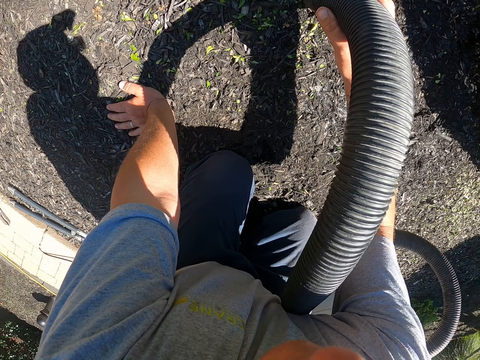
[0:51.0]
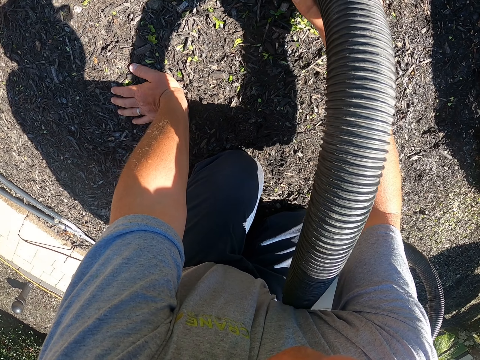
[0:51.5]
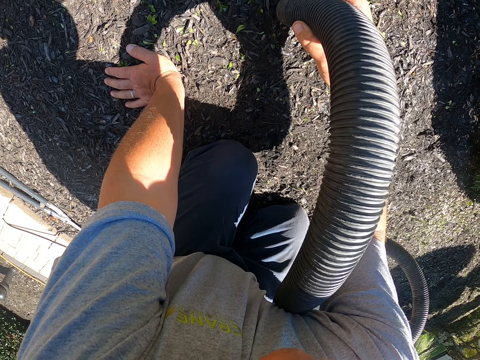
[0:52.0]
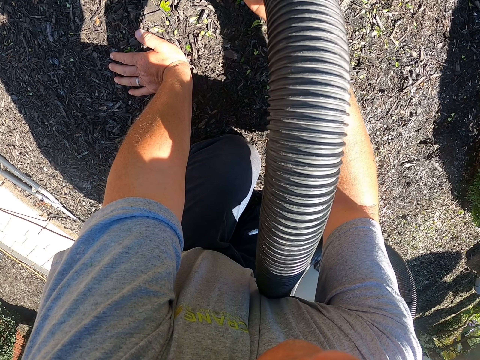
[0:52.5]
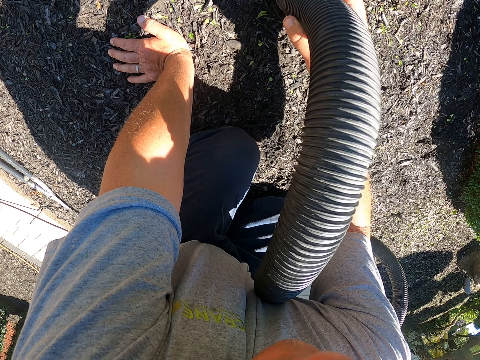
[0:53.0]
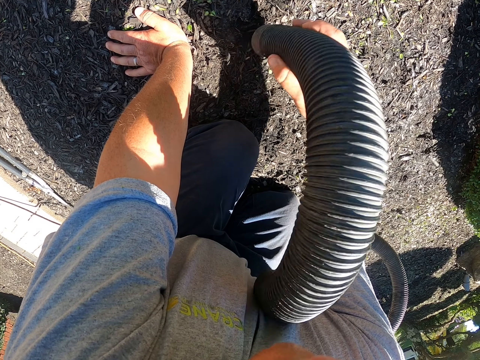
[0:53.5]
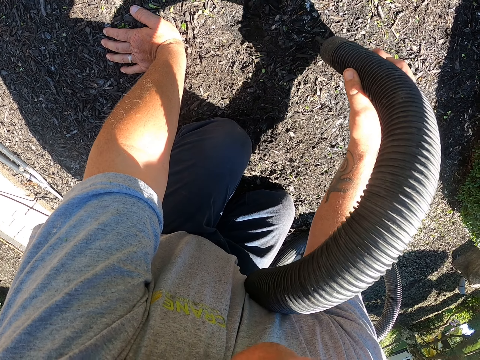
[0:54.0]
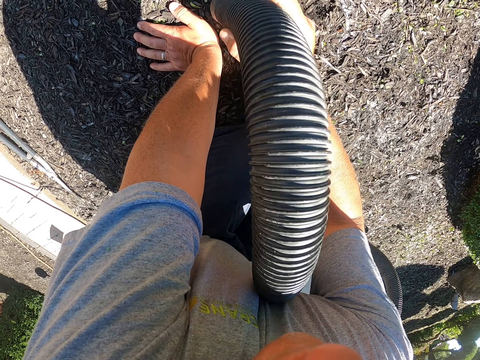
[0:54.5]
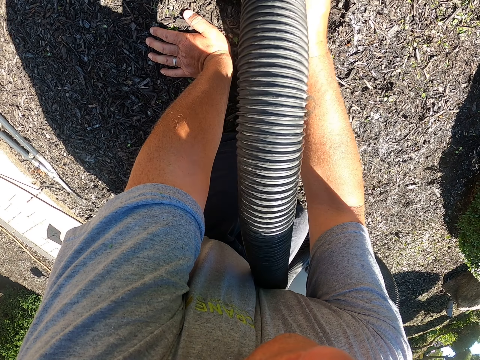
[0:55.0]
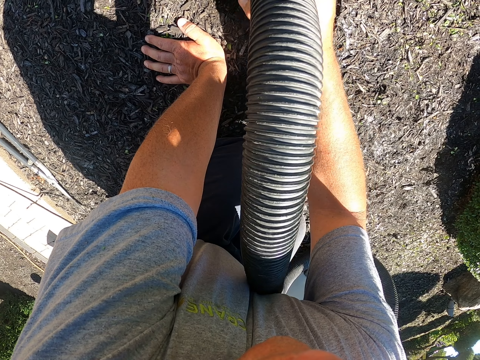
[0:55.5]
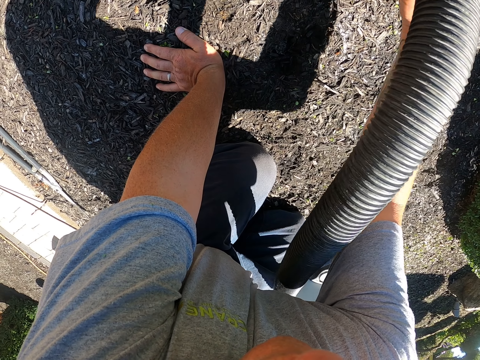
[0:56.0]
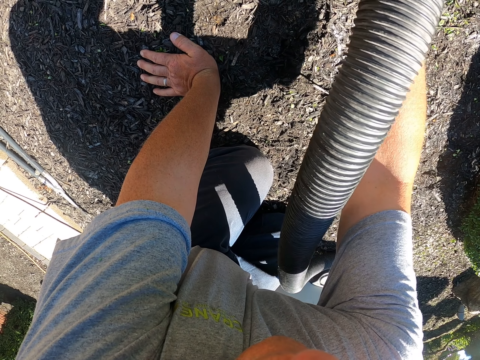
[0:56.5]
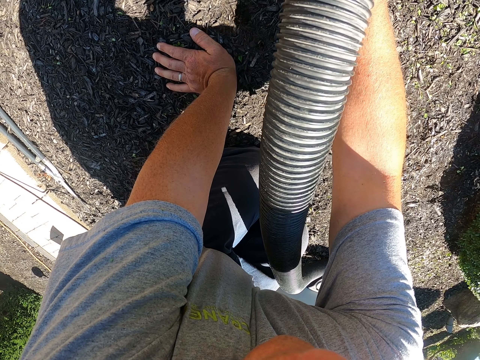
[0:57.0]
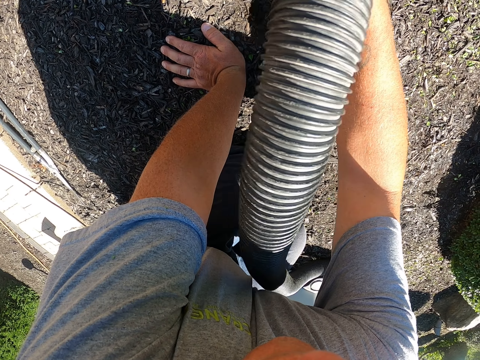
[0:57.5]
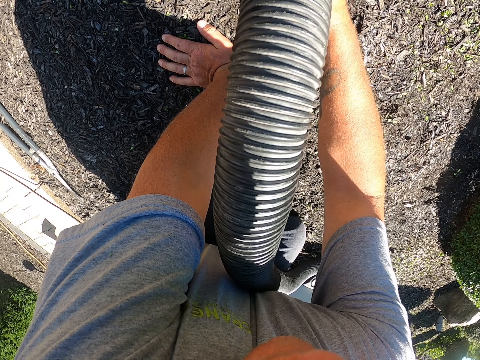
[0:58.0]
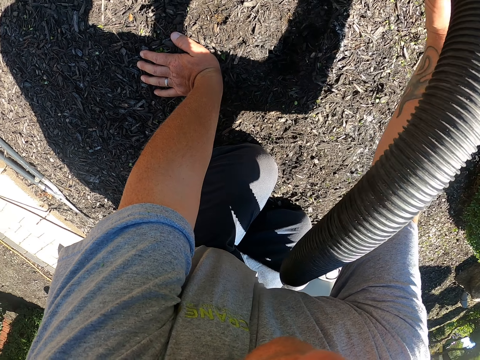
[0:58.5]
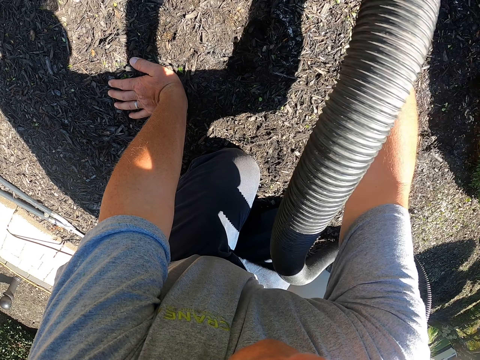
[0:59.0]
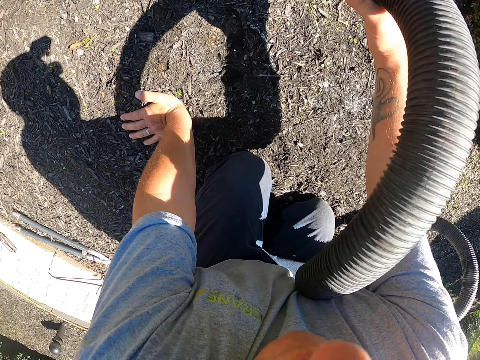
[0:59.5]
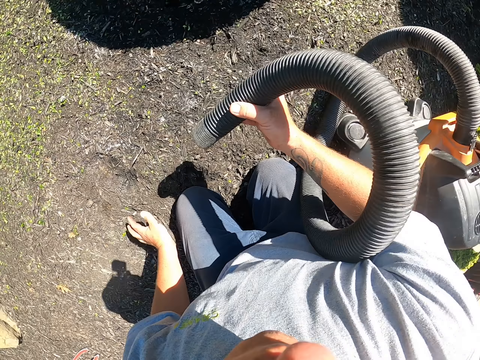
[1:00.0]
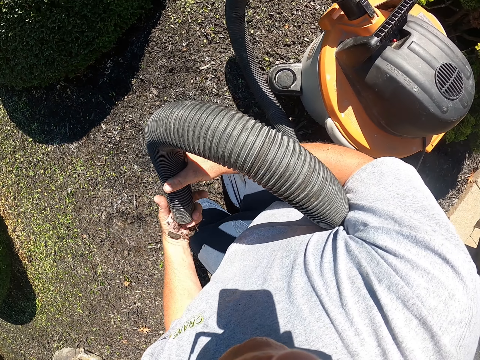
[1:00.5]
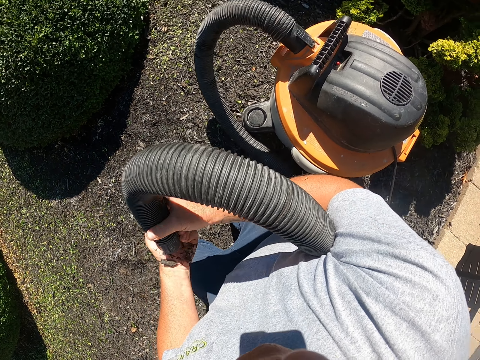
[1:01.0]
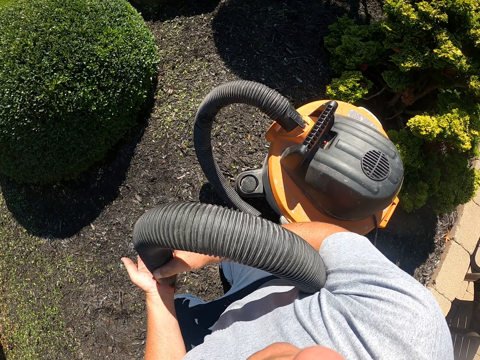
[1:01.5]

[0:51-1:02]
The camera wearer hits the hose on his hand. He holds the leaf blower vacuum tube with the left hand.

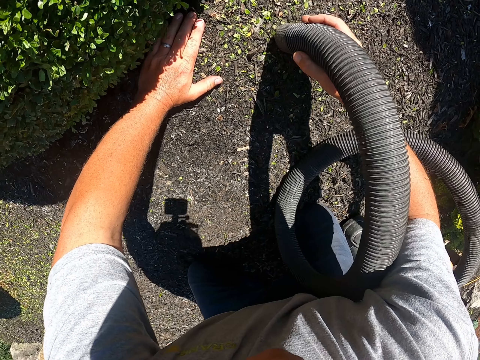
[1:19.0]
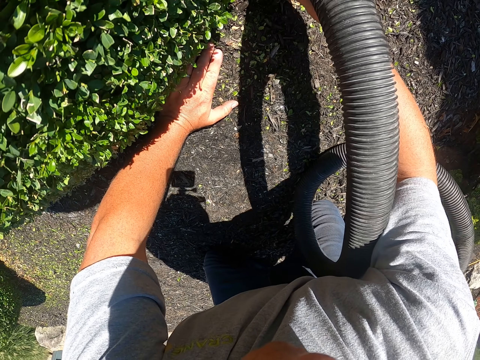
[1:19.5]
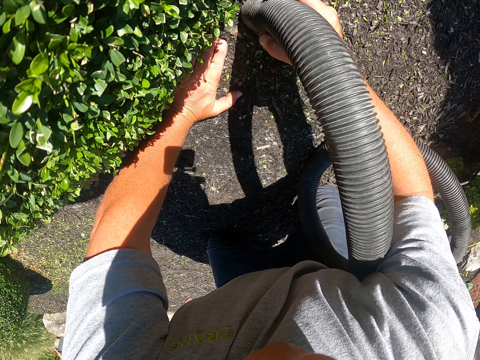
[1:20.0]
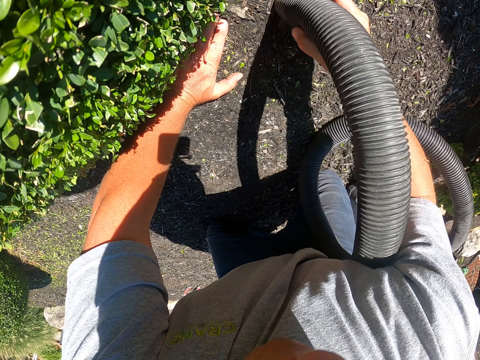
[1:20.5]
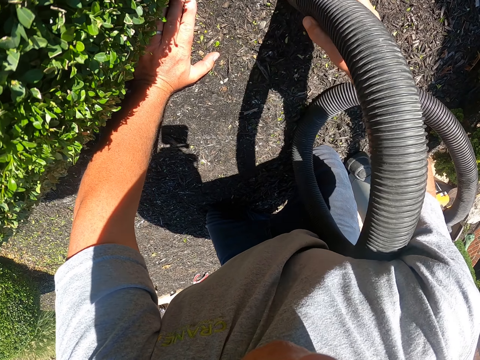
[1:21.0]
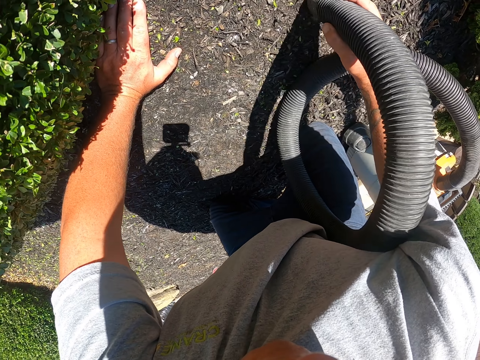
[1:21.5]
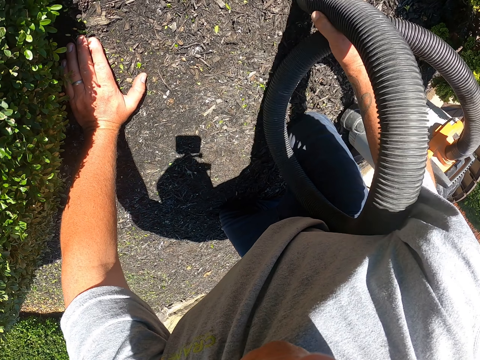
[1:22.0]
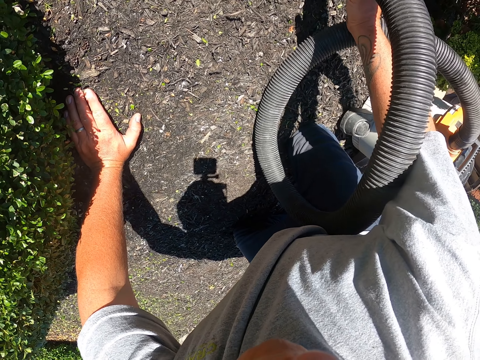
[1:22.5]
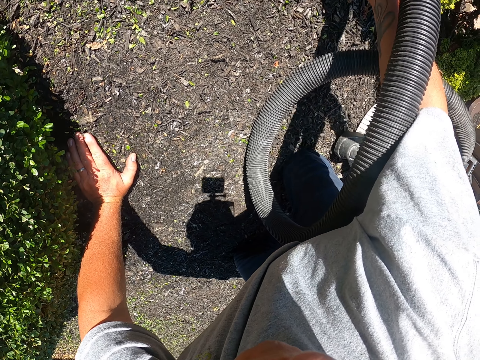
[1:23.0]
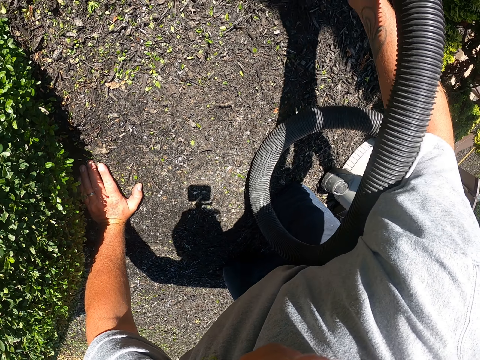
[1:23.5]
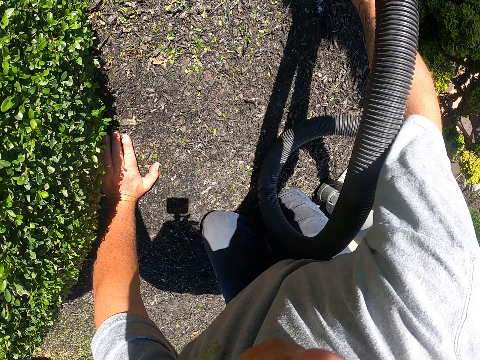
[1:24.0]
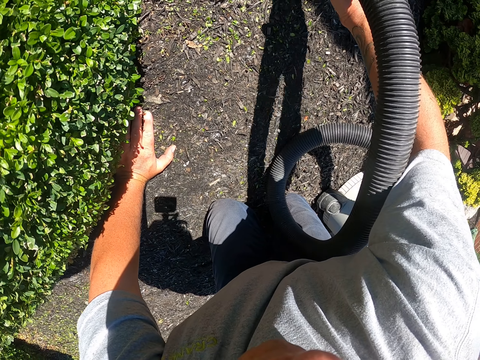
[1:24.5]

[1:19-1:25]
The camera wearer sucks the leaves from the garden with the vacuum cleaner.

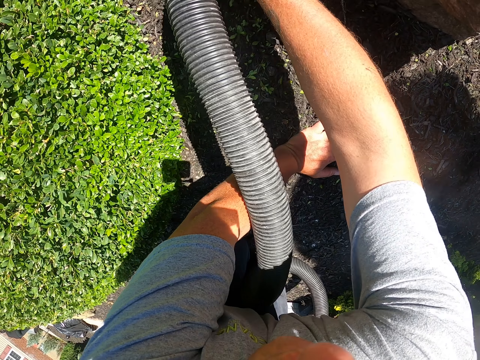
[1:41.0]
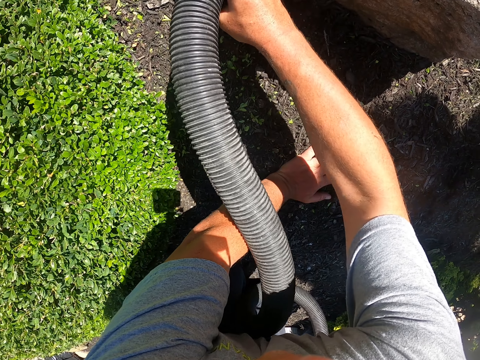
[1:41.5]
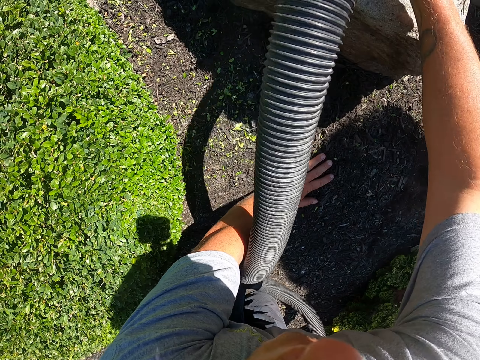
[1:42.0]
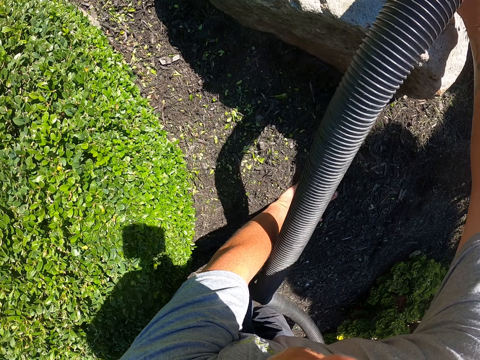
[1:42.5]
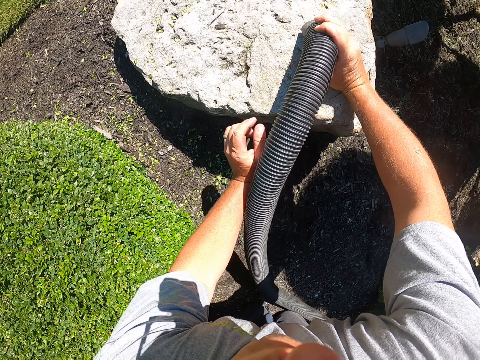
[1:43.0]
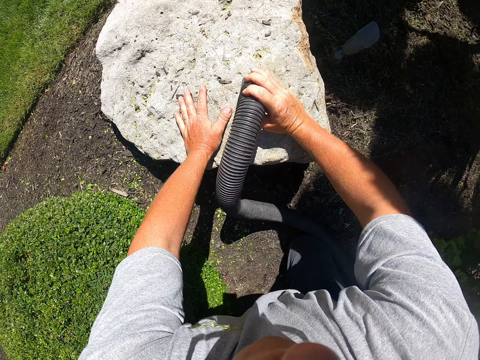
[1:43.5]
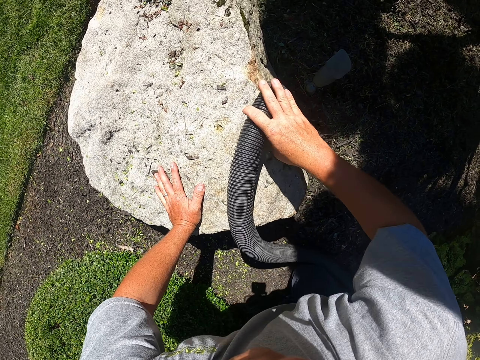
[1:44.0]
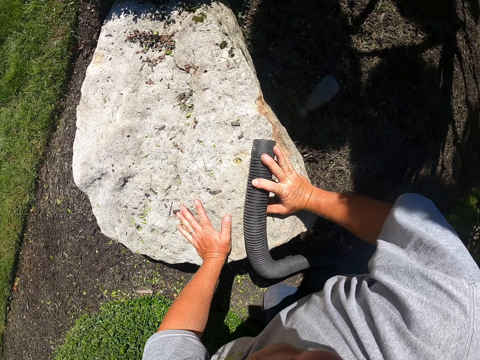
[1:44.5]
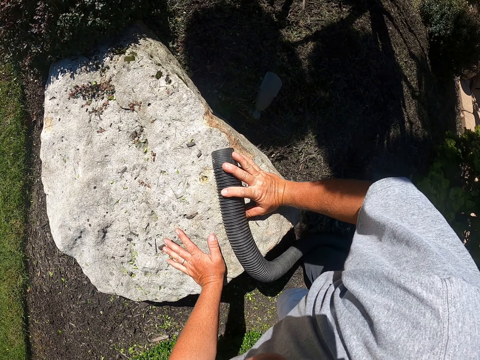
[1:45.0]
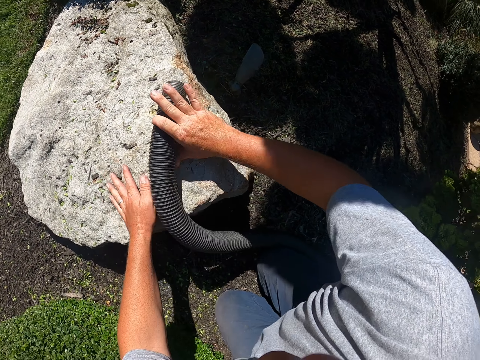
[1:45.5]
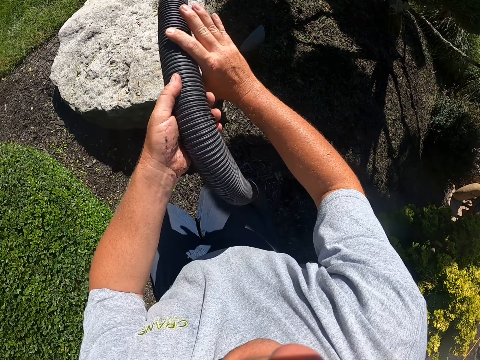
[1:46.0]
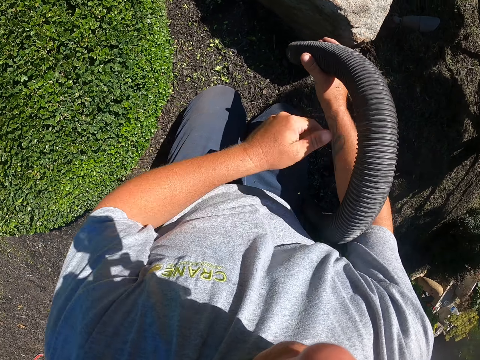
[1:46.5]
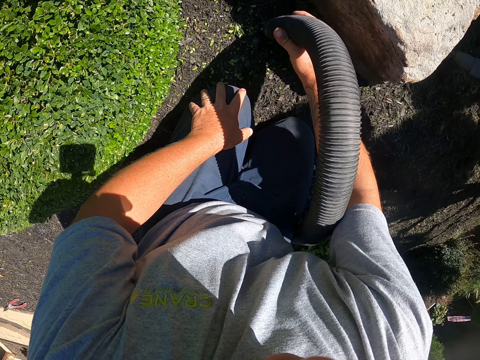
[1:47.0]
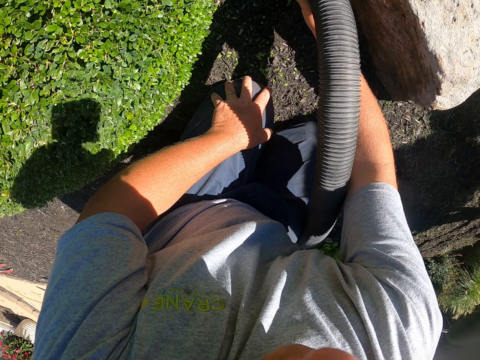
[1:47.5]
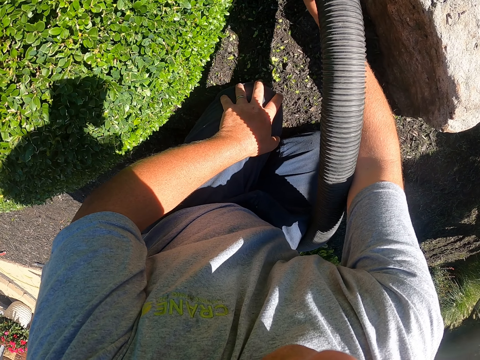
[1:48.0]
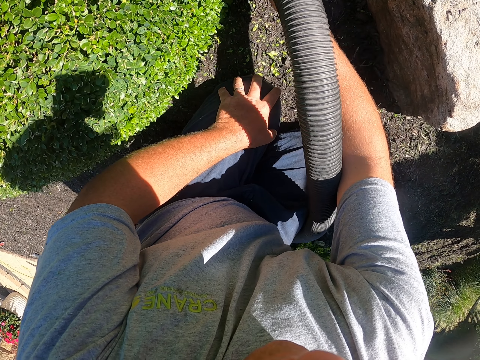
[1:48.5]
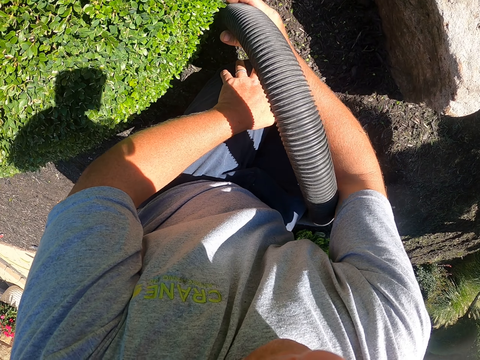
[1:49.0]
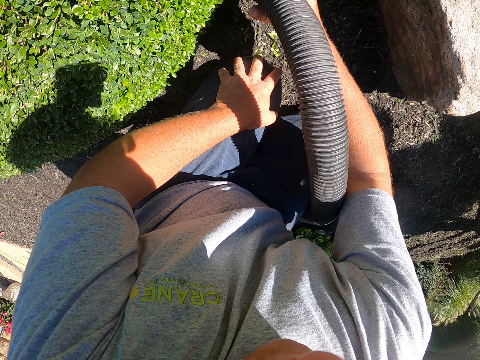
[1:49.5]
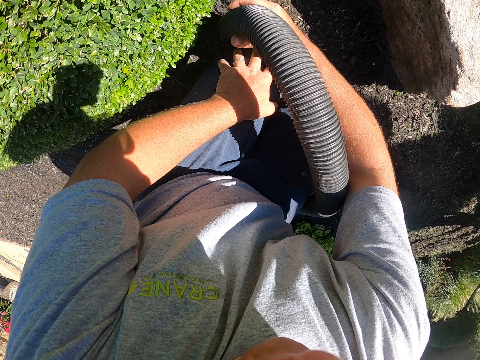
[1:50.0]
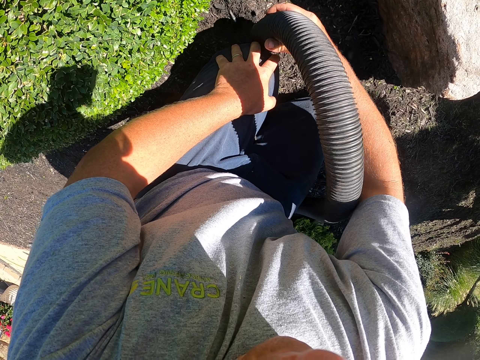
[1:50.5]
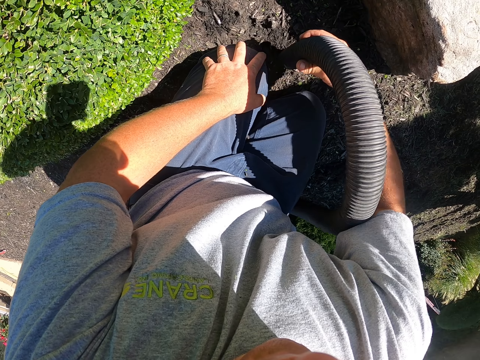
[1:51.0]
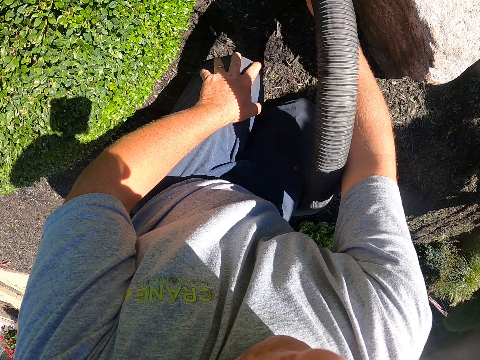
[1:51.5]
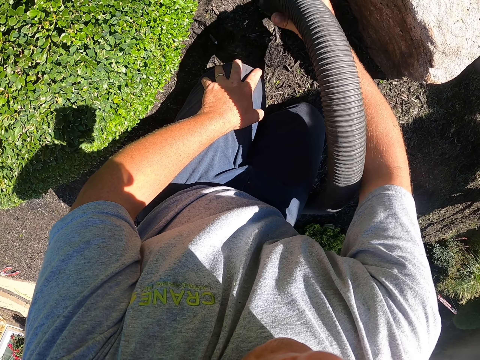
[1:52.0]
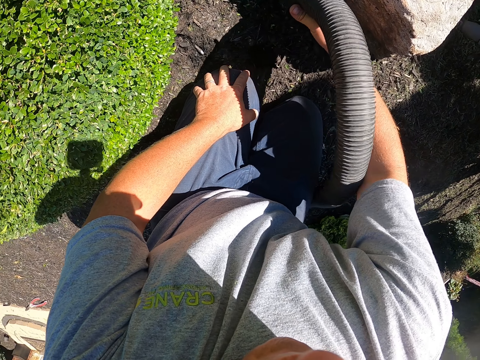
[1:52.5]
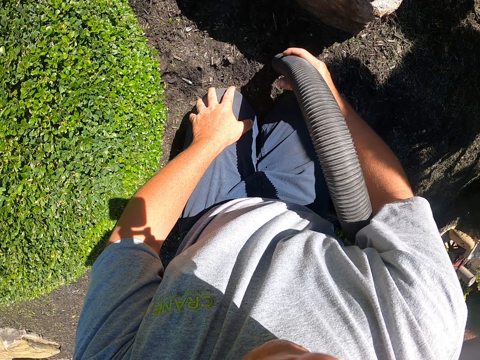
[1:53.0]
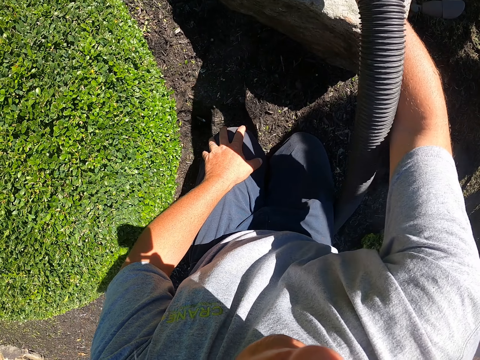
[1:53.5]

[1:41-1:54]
The camera wearer places the hose on the rock. They suck the leaves from the garden with the vacuum cleaner.
